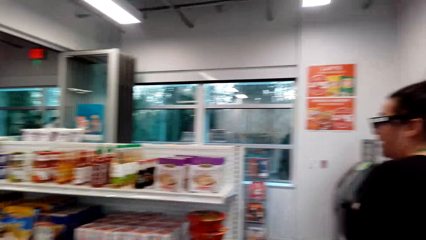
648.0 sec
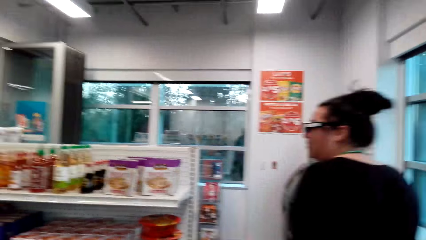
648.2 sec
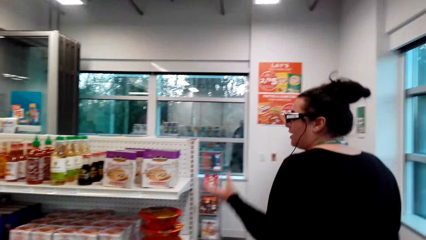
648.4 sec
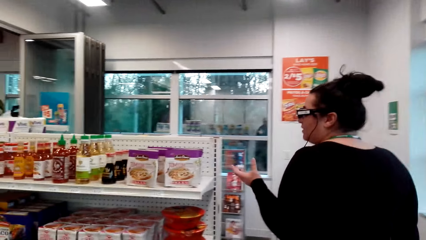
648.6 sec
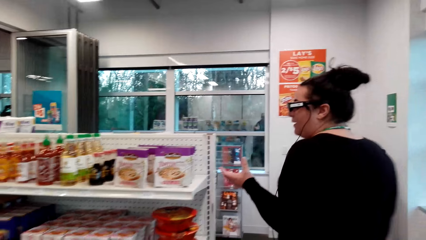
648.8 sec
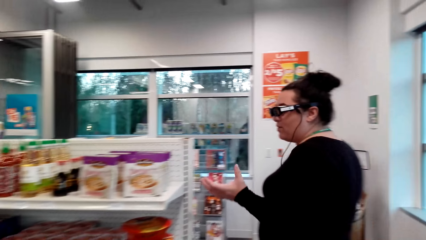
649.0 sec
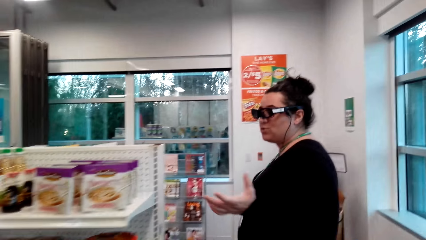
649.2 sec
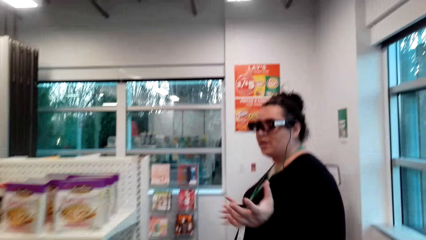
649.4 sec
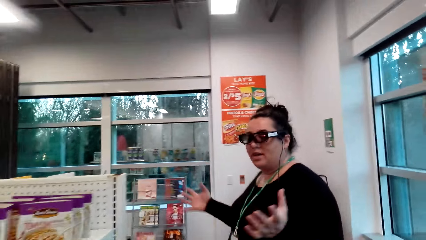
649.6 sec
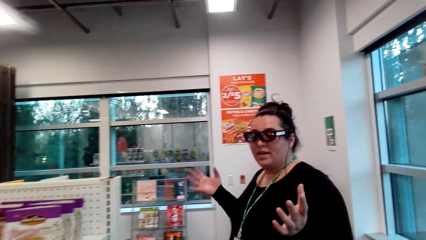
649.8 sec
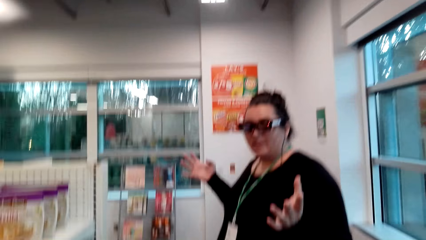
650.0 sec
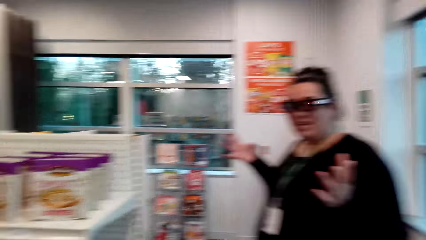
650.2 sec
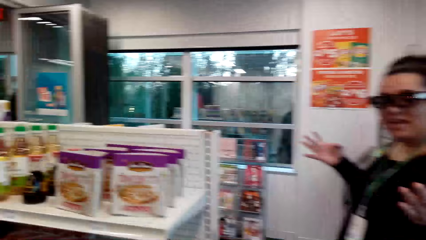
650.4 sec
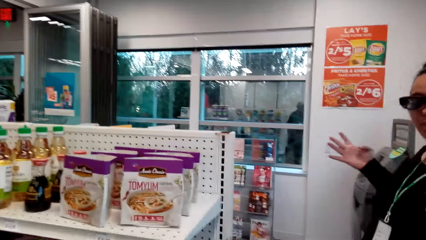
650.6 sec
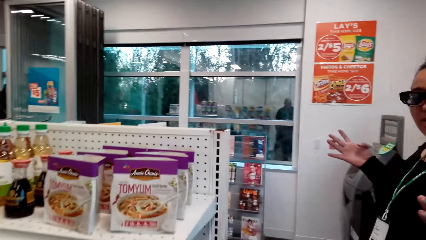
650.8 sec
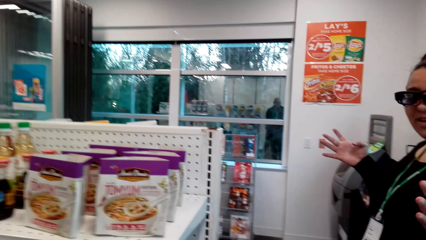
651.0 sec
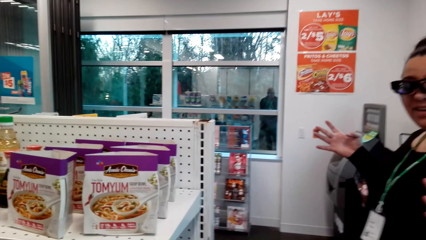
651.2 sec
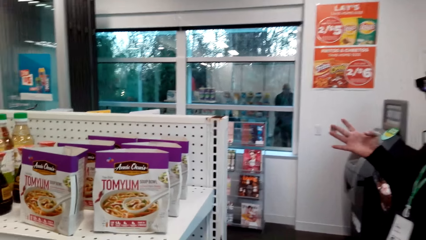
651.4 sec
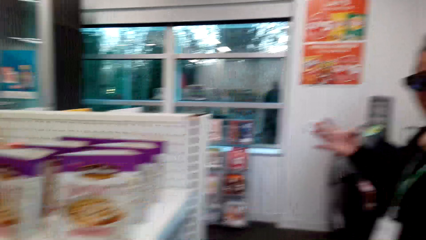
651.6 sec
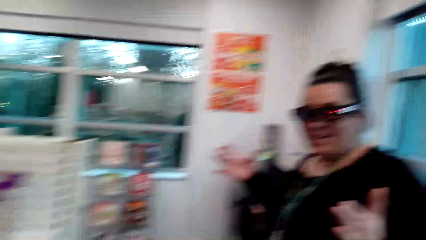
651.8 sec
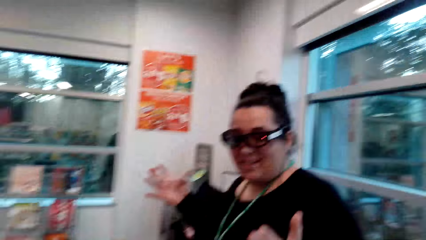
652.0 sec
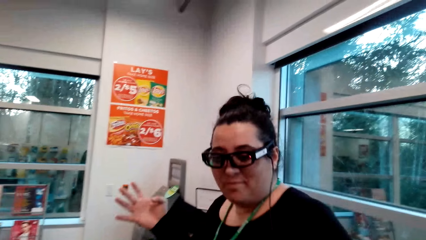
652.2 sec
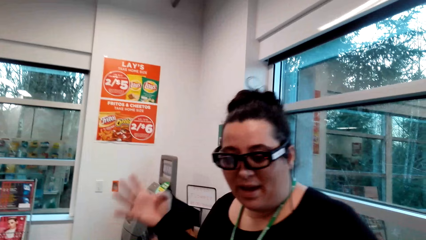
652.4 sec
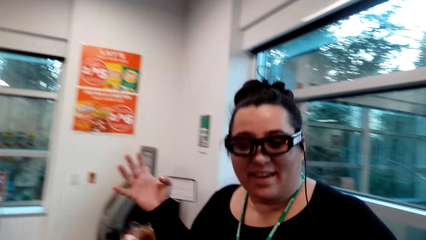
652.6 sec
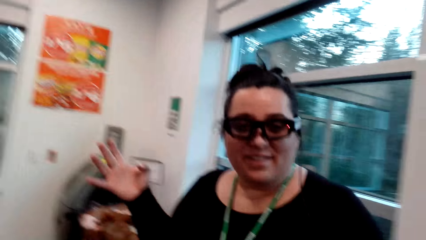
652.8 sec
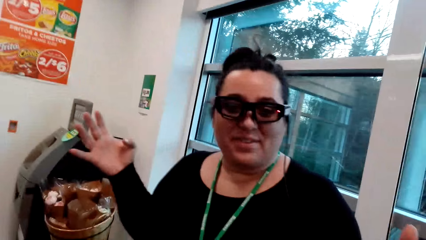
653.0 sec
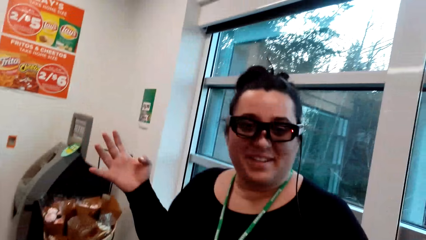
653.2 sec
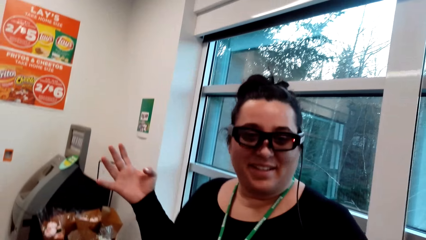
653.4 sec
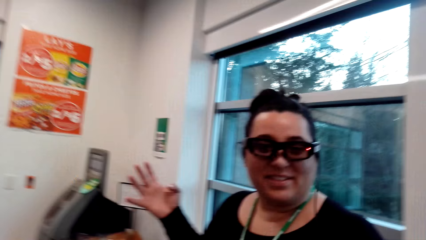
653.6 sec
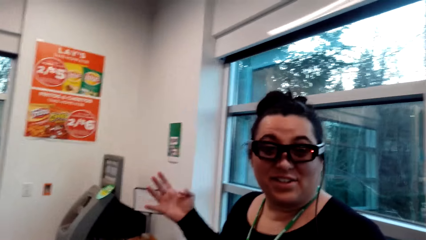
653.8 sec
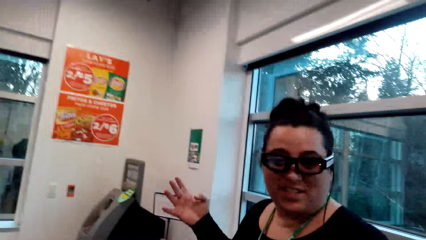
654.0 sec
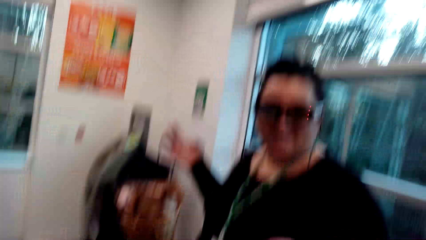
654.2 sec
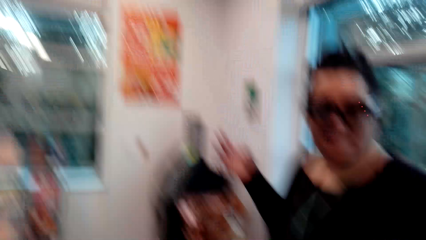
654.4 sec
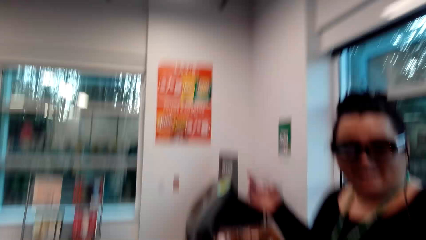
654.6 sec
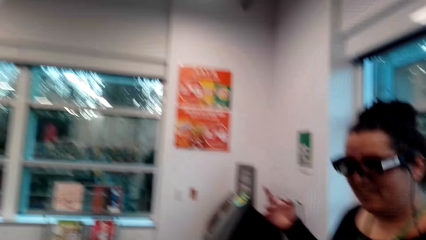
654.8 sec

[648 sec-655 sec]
A woman points fingers.

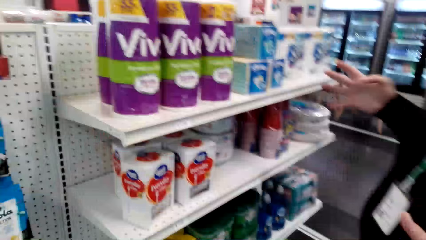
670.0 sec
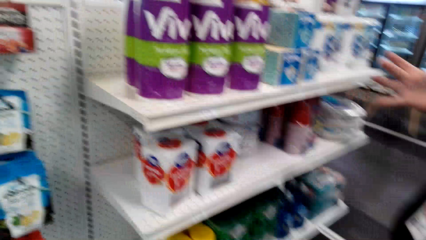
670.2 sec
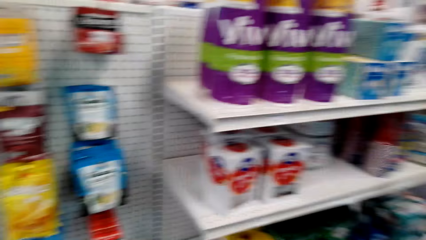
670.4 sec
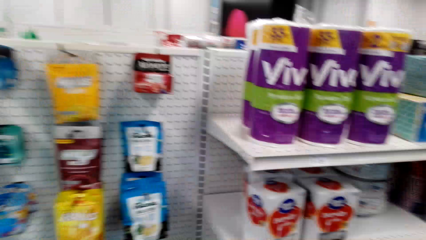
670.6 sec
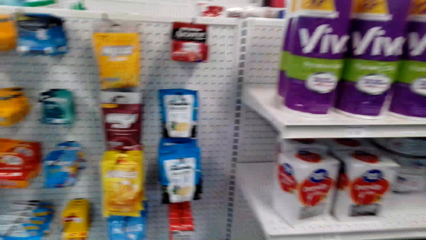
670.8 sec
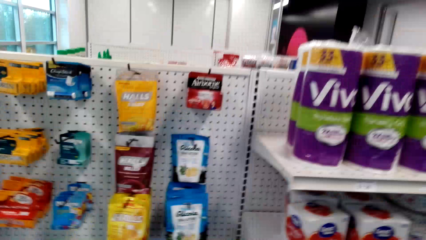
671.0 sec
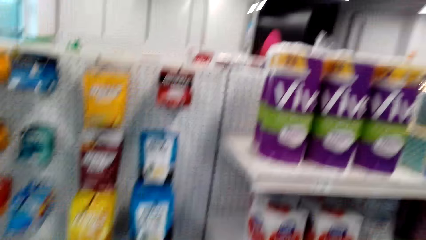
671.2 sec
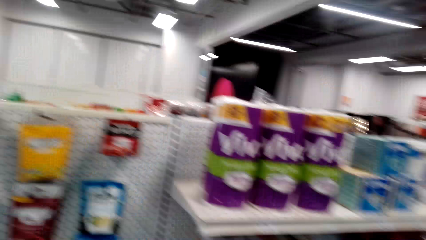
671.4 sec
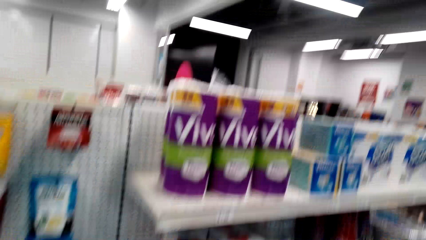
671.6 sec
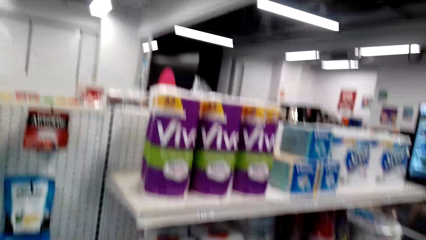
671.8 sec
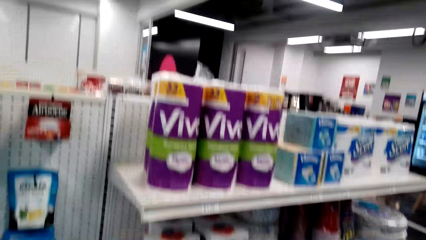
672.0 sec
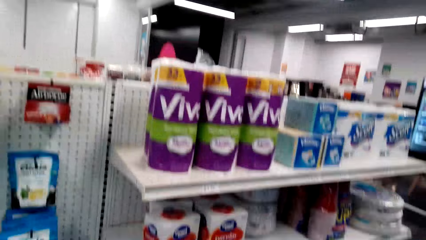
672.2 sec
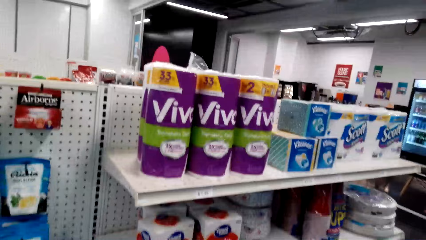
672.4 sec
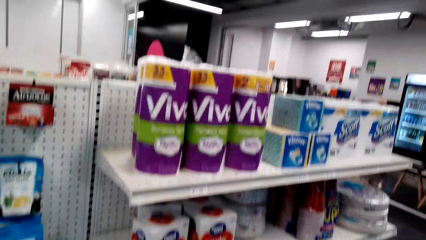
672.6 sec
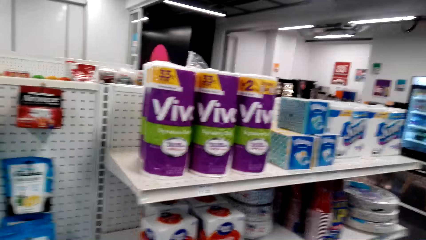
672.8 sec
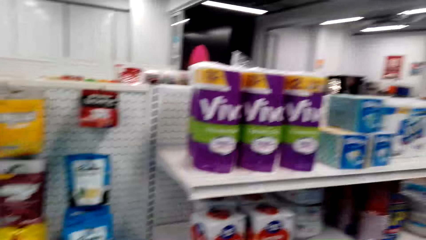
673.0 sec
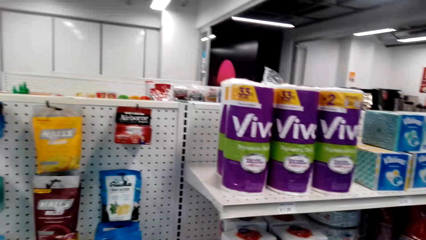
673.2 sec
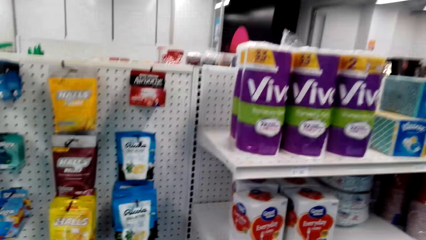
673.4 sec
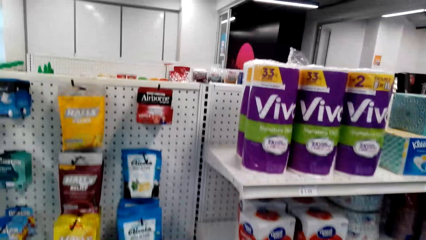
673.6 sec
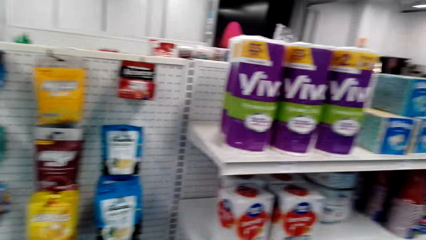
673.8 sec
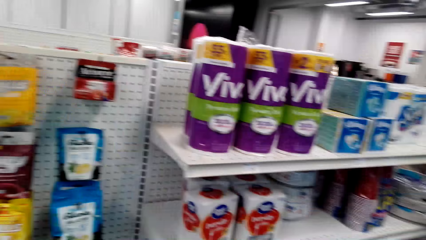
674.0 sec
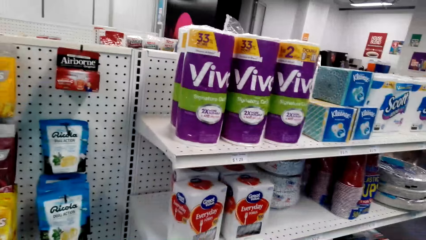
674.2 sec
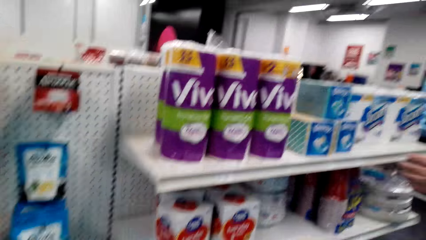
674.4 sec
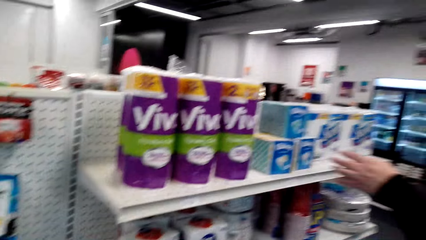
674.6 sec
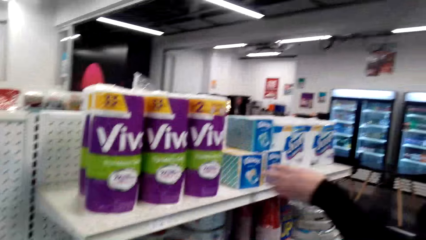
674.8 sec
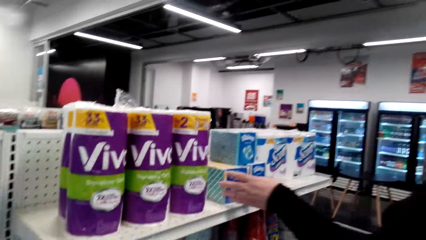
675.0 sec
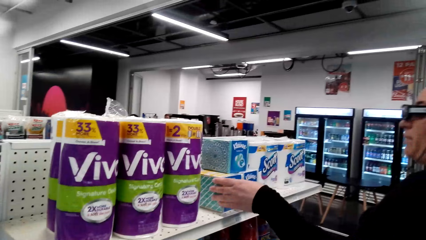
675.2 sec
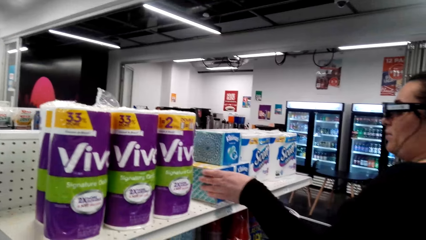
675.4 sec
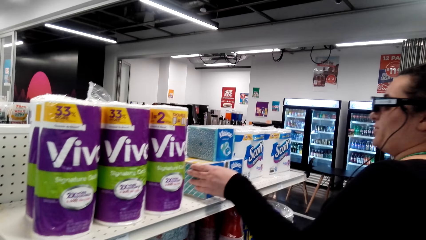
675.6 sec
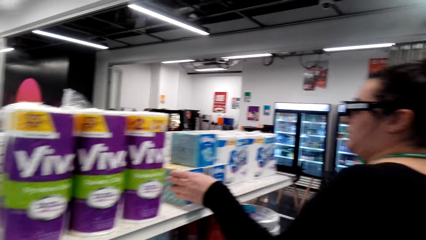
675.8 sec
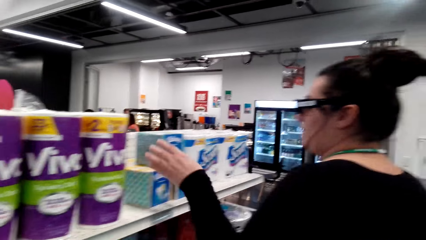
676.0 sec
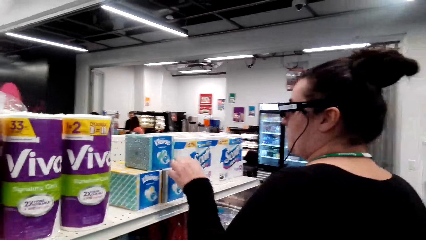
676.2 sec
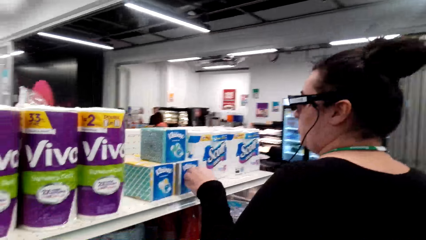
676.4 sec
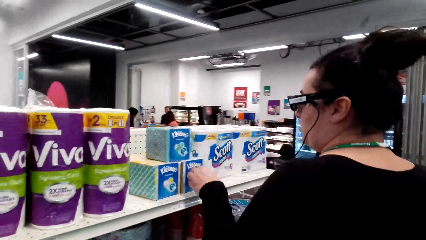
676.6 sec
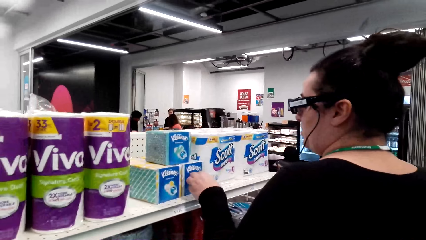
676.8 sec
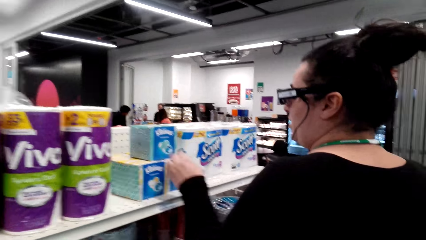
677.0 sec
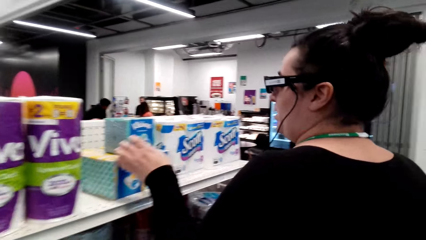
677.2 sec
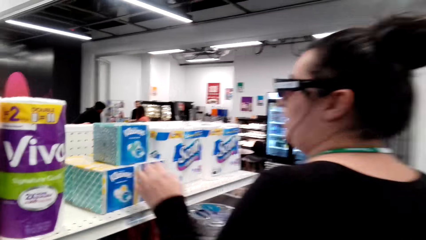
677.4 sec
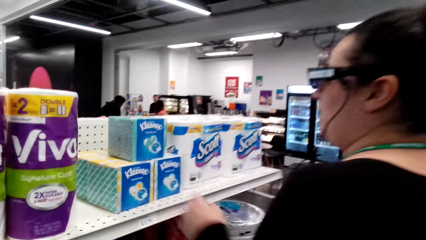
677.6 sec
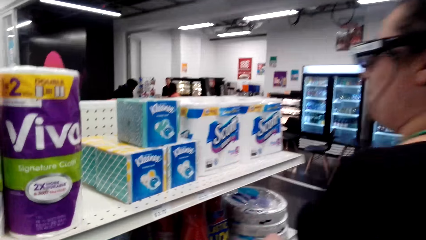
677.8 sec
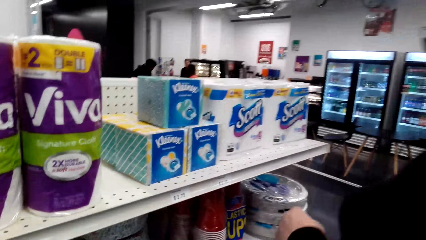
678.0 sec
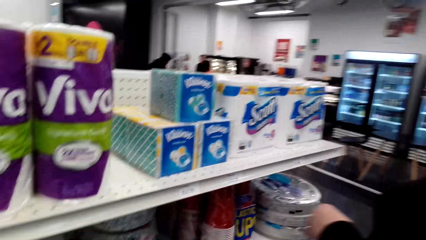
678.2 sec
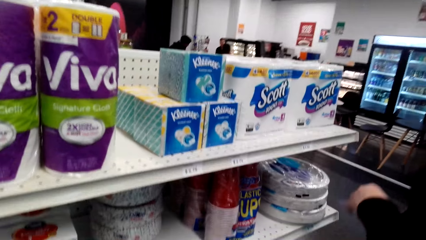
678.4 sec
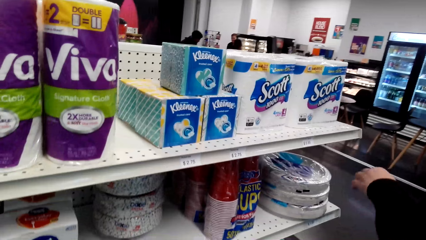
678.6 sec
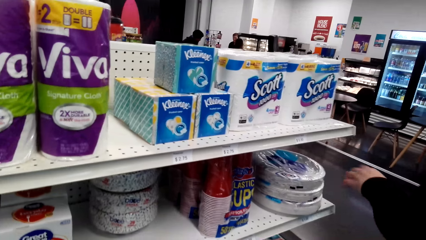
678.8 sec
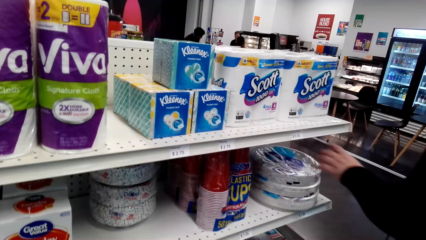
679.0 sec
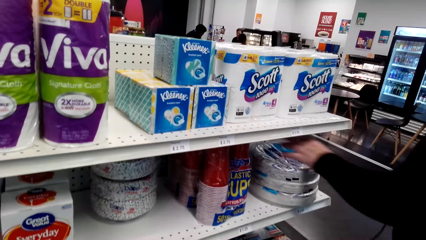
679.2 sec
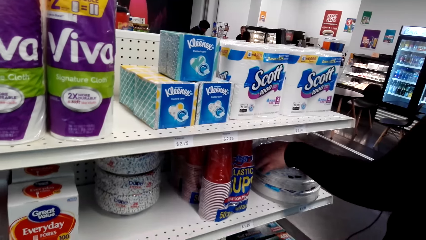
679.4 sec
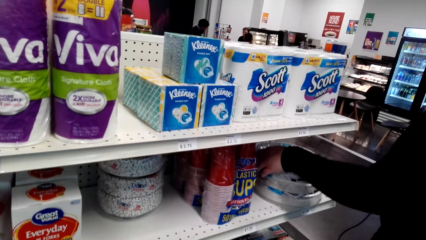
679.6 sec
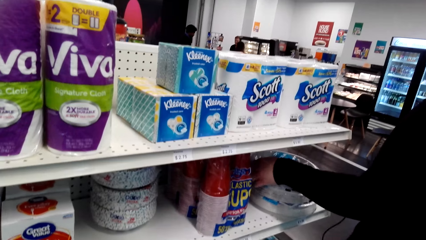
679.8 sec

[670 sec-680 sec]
The camera wearer stops. A woman touches Kleenex serviettes.
